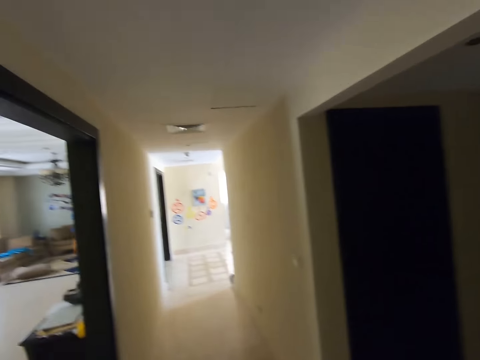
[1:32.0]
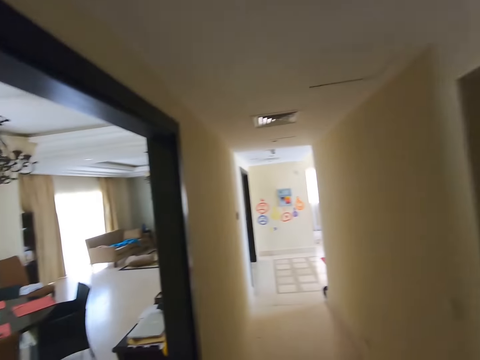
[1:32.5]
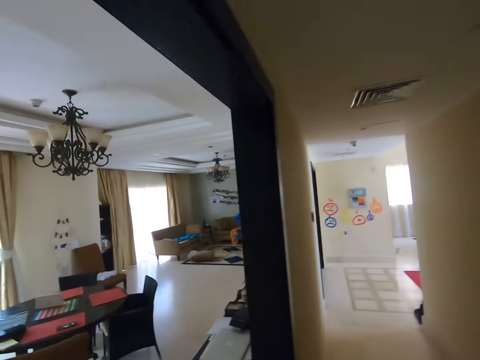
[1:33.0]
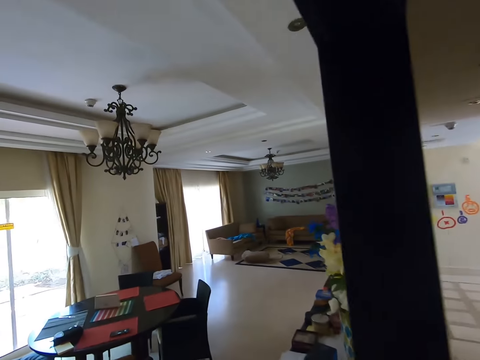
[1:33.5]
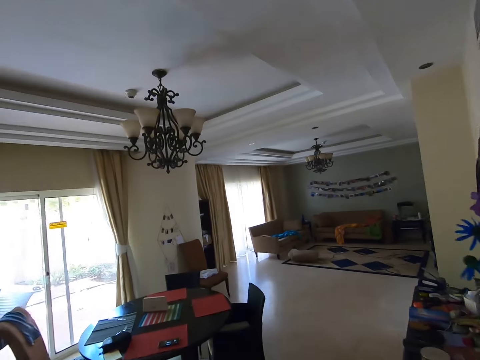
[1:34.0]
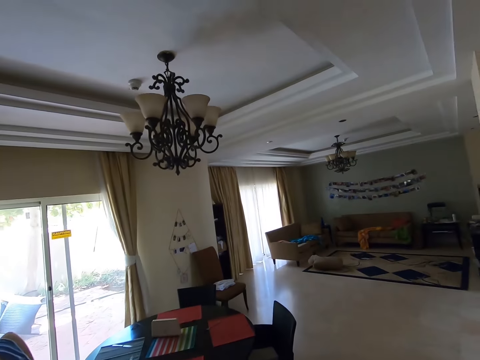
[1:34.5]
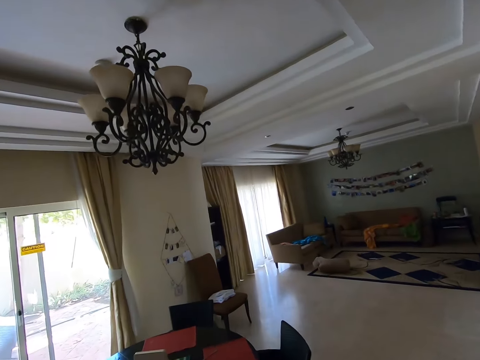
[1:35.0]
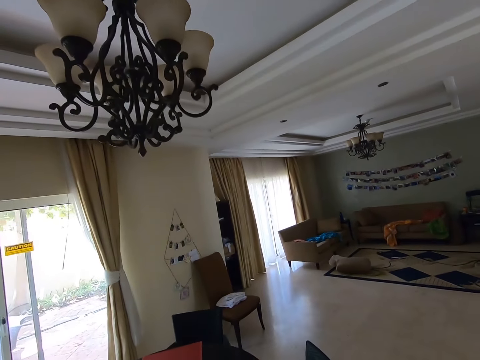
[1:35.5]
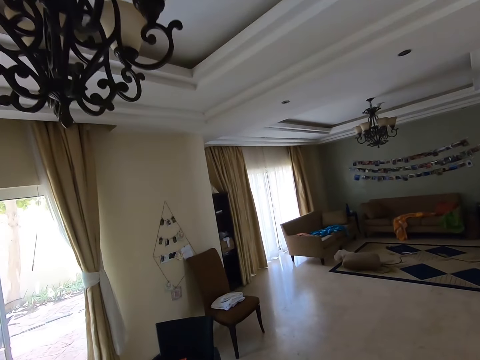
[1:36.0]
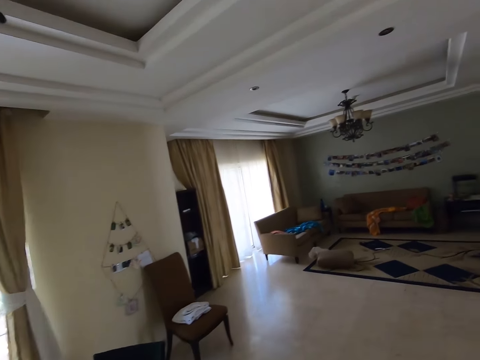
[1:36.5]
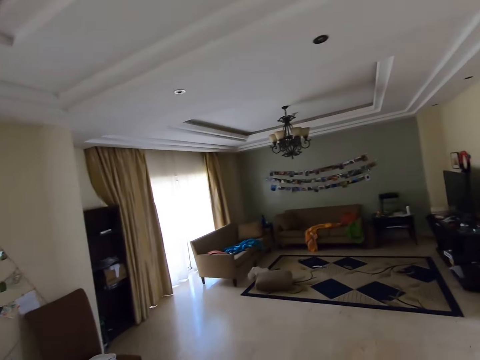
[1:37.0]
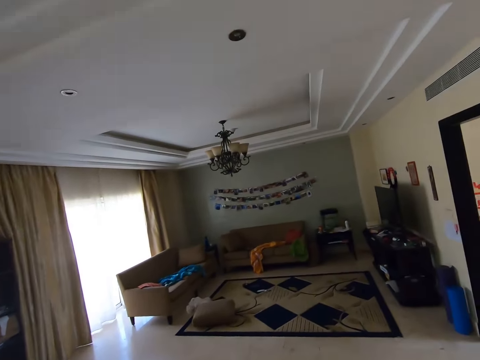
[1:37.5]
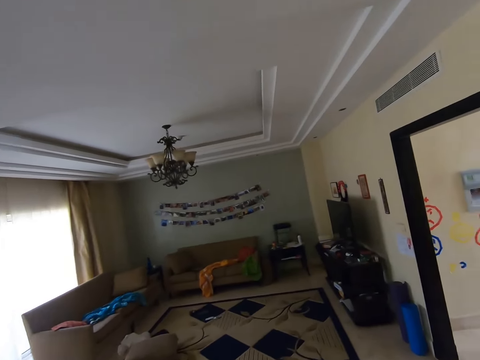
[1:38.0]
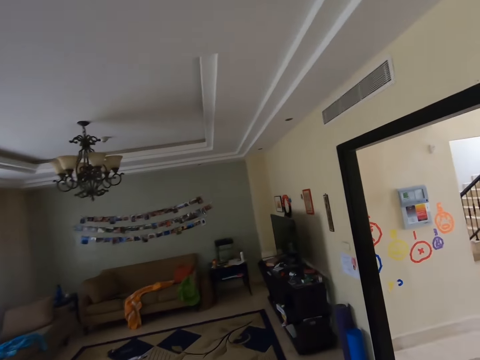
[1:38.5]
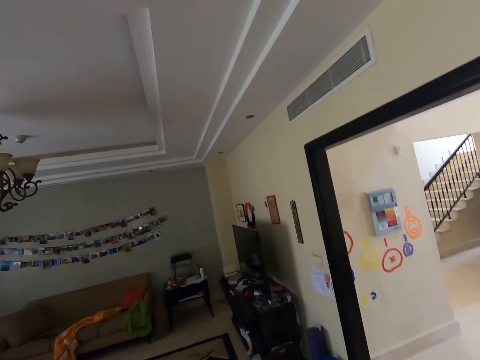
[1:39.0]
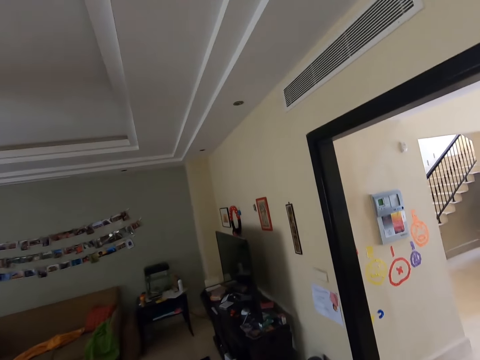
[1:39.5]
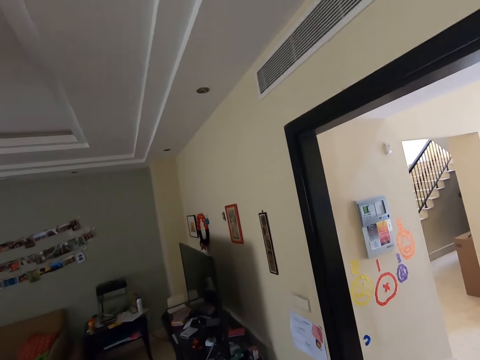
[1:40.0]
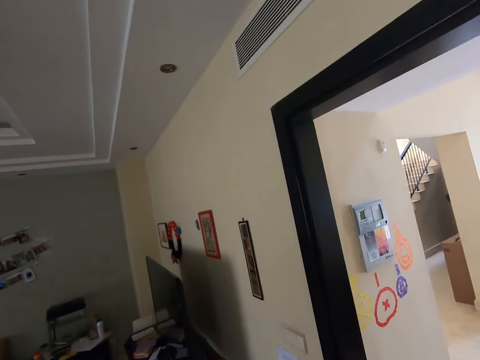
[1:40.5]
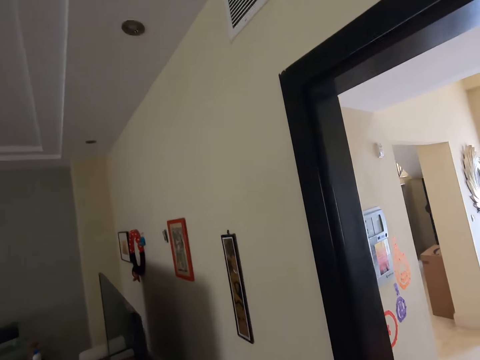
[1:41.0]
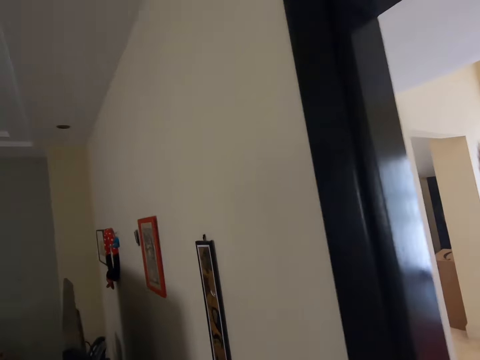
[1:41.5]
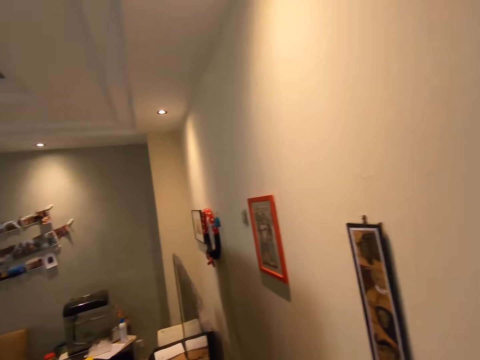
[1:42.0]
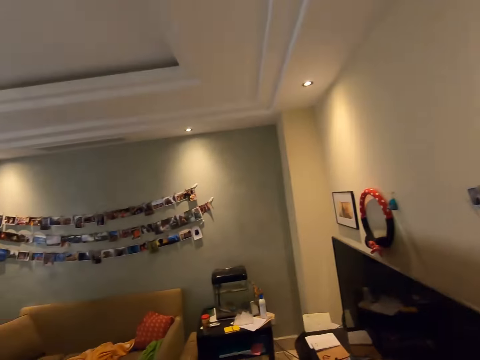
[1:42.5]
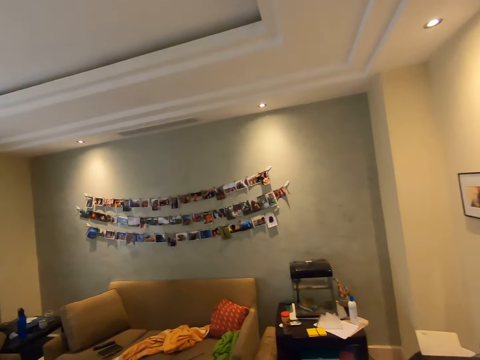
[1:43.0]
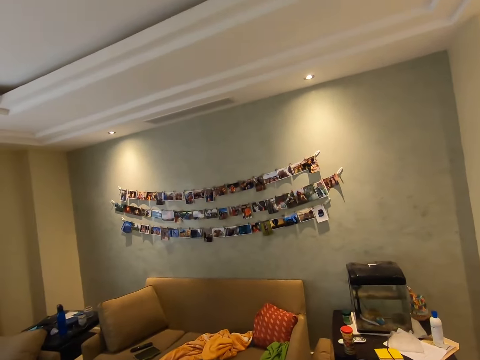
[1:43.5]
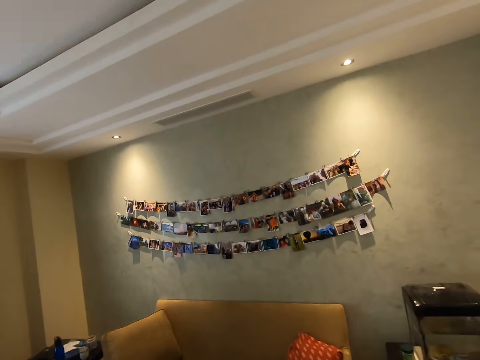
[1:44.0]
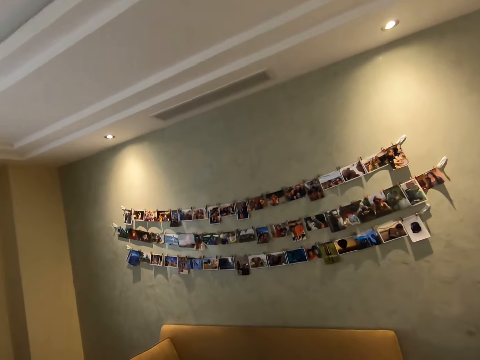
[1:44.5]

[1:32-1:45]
The camera wearer walks towards the sitting room. He switches on the light with his right hand. He walks around the sitting room.

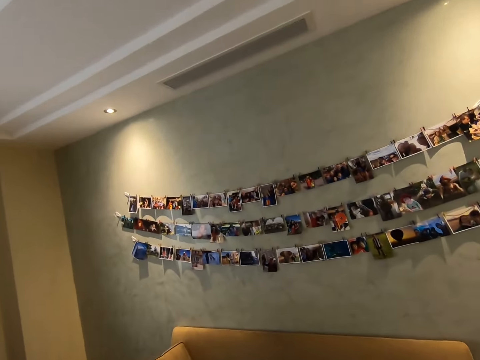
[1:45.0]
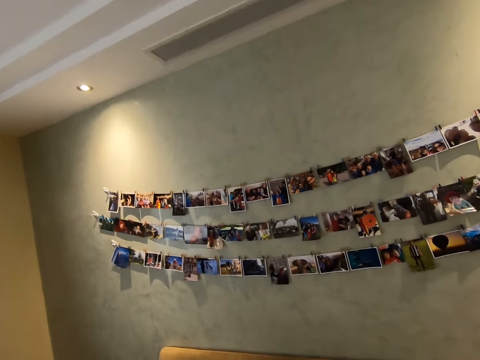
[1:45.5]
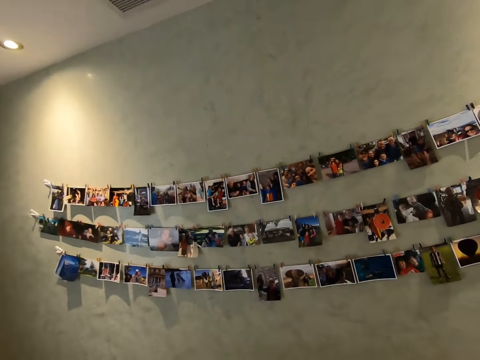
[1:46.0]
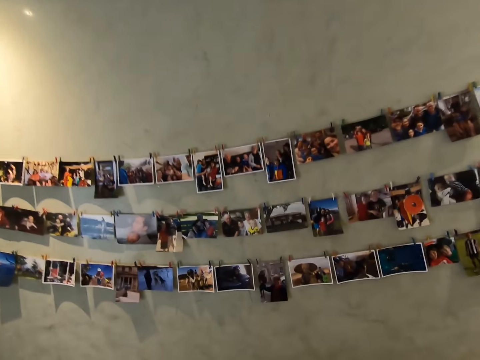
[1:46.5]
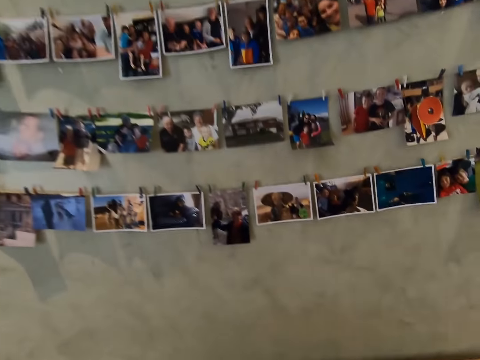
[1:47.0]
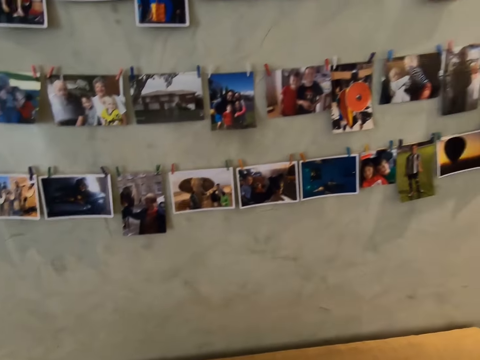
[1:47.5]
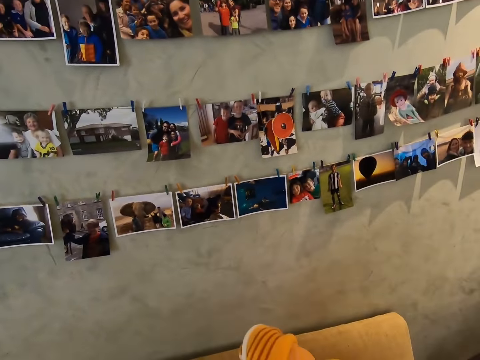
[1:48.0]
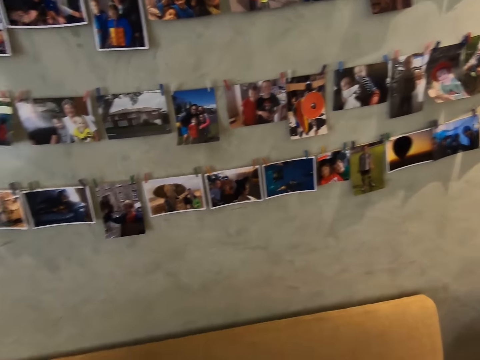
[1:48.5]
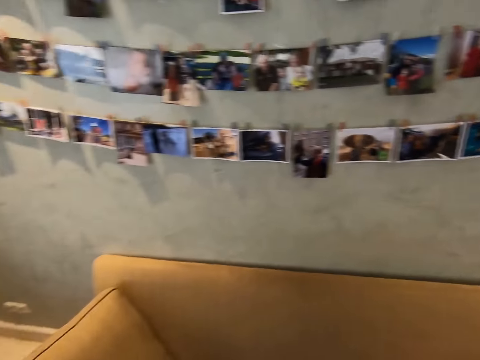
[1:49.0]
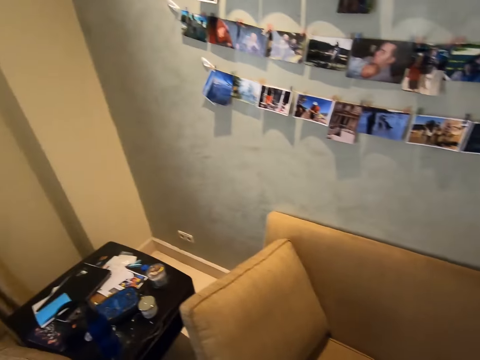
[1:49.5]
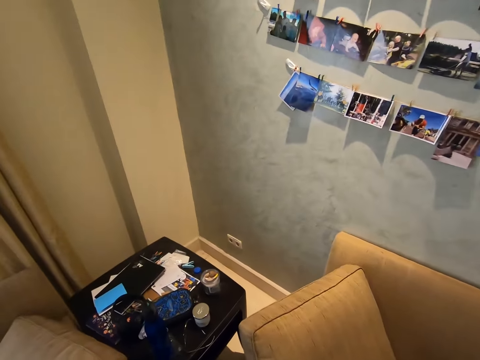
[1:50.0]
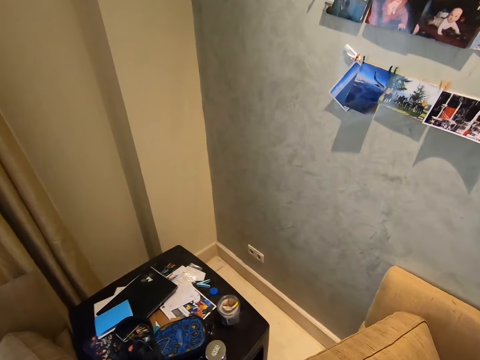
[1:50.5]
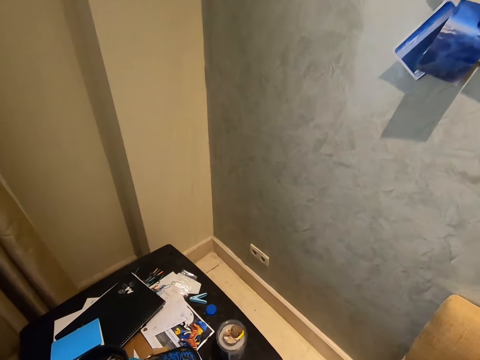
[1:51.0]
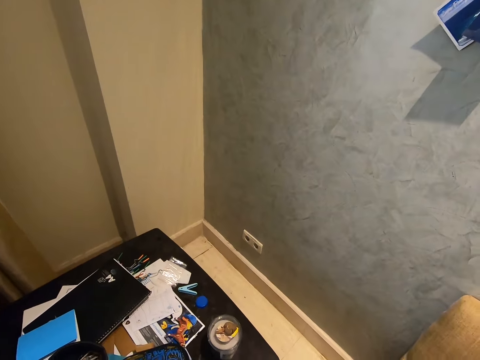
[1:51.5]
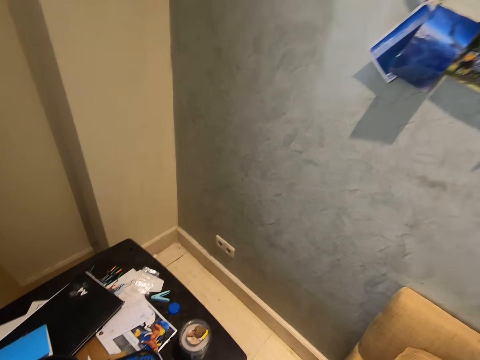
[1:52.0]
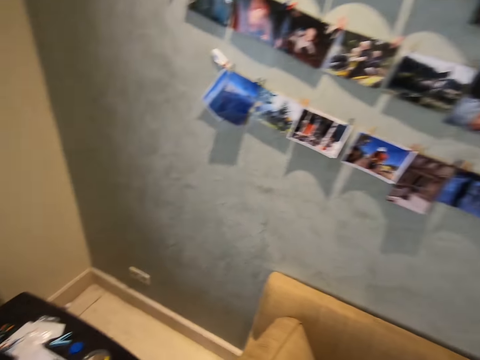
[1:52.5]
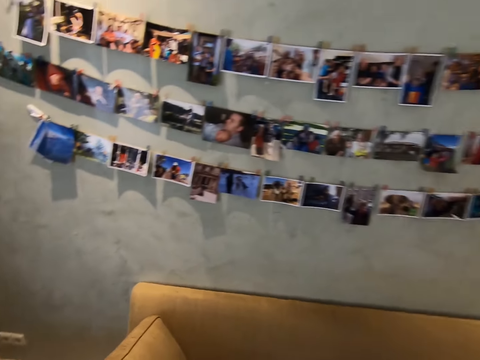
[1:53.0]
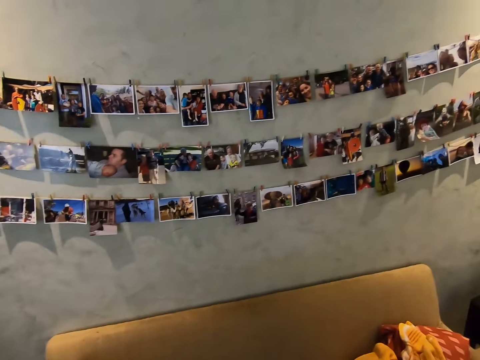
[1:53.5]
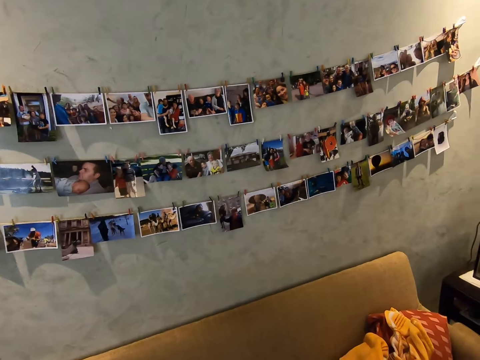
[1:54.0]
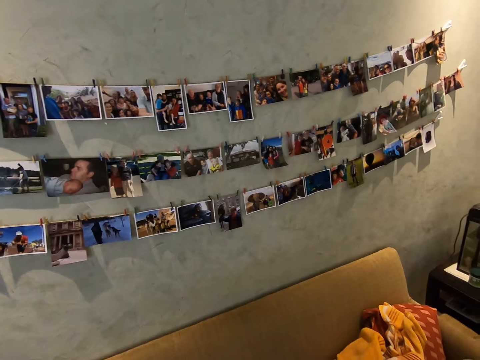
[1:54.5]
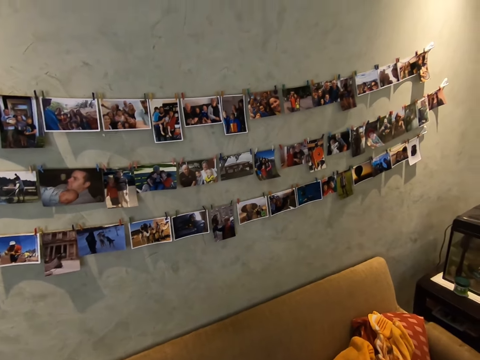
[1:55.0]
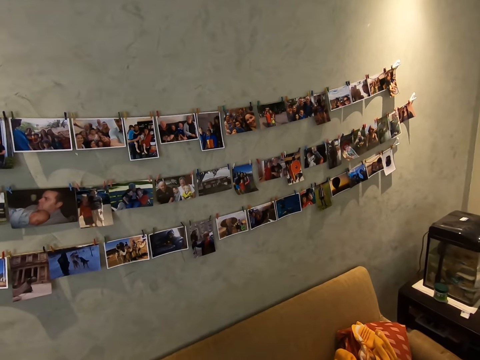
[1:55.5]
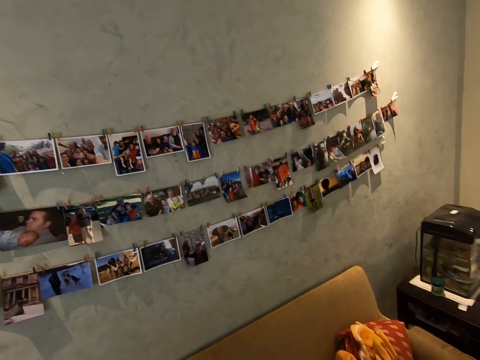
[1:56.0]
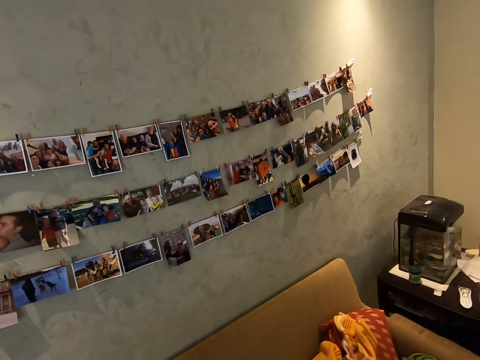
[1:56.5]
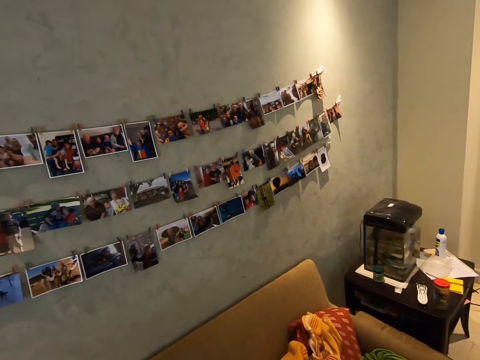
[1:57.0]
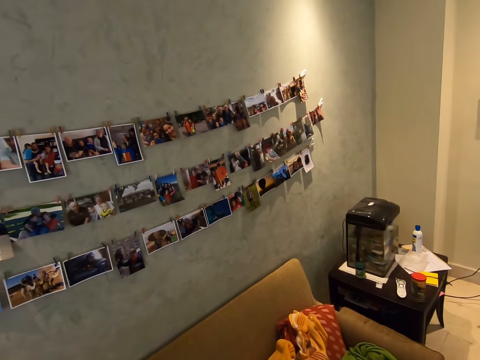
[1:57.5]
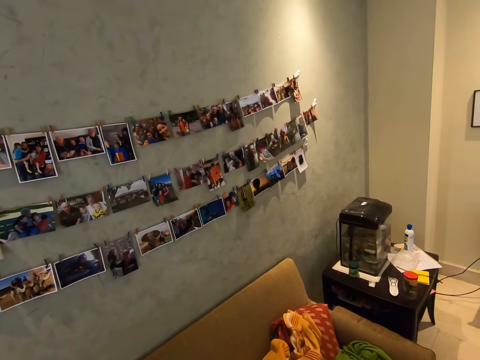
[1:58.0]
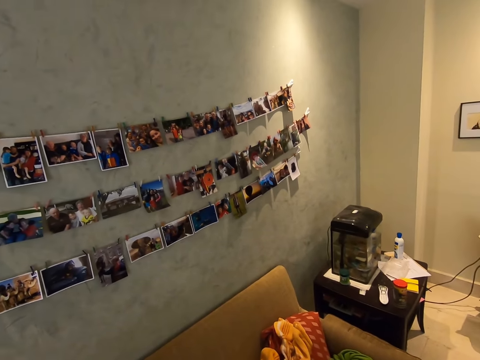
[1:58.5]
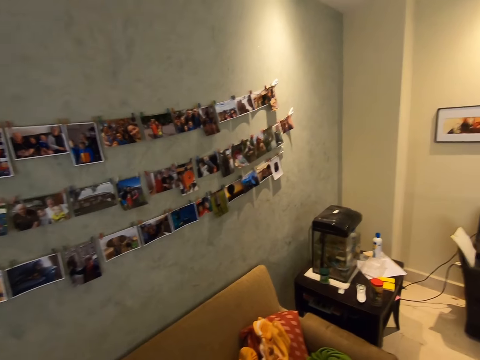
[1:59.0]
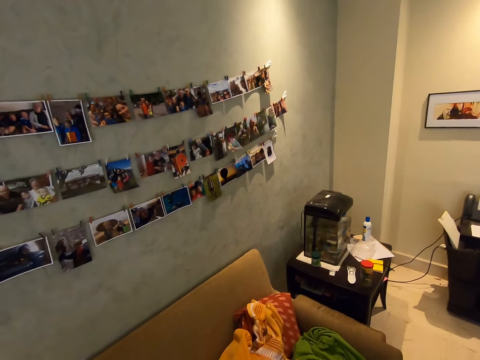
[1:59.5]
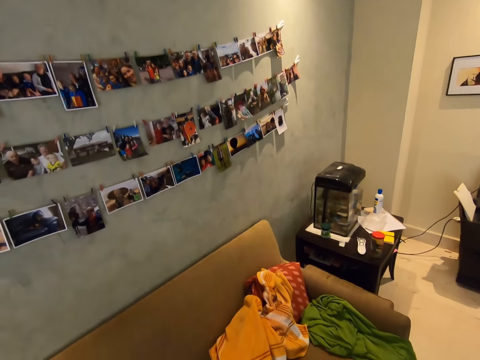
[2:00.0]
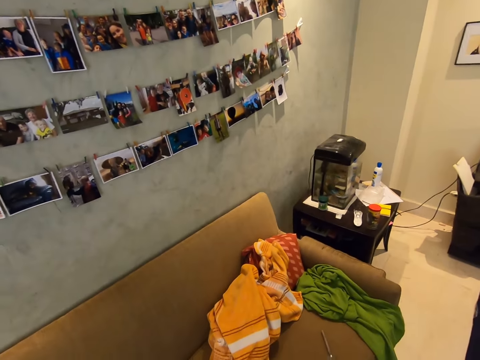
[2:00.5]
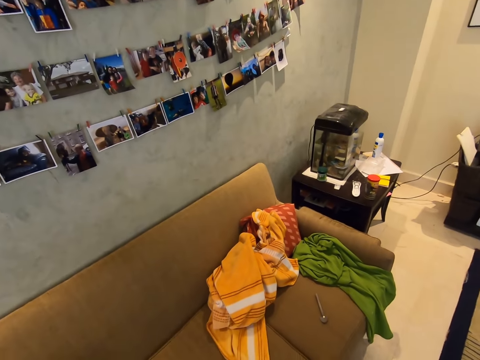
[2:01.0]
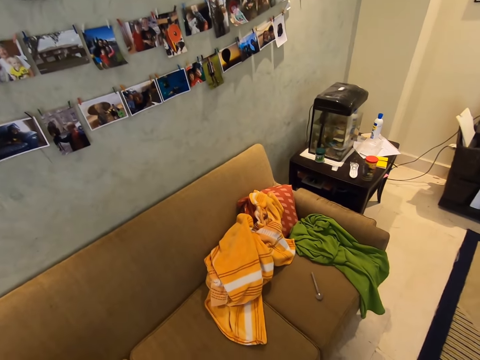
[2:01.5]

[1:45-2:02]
The camera wearer stares at the photos on the wall. They pick up a cloth. They walk around the sitting room. They do something. They turn around the sitting room. They stare at the photos on the wall. They look around the sitting room.
